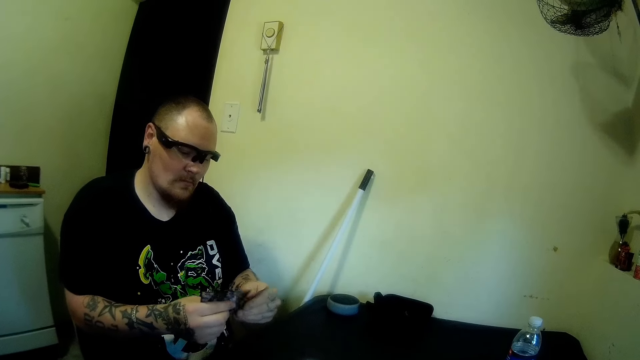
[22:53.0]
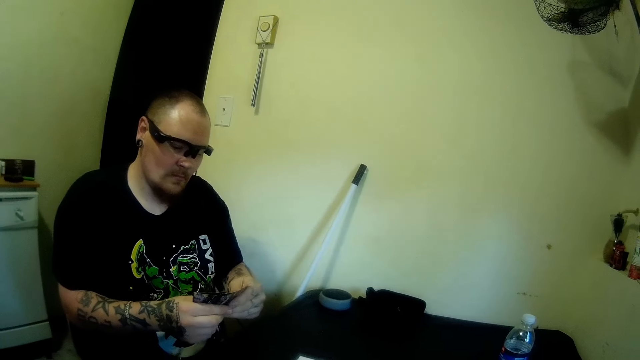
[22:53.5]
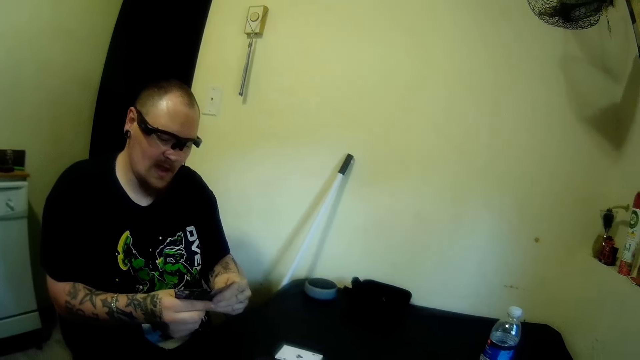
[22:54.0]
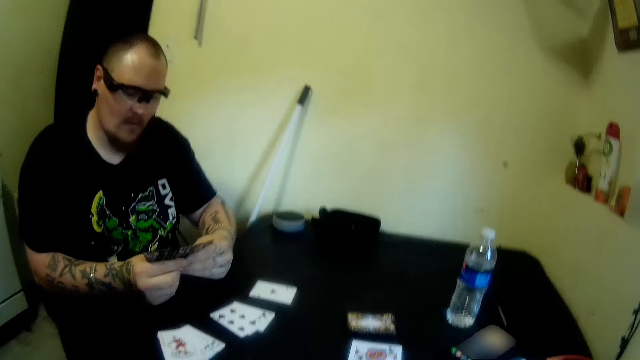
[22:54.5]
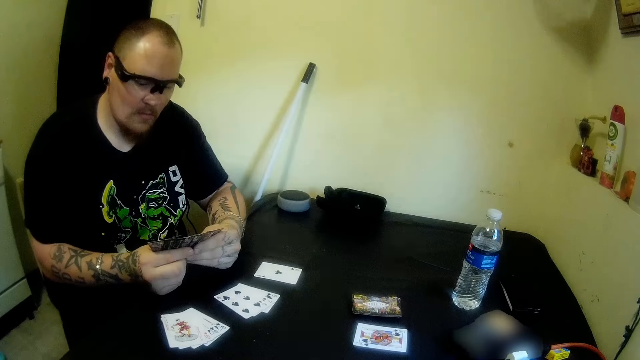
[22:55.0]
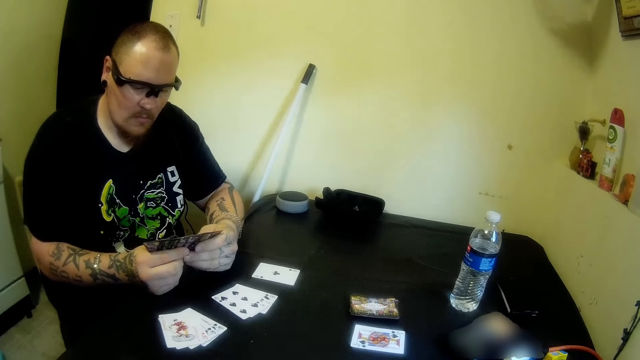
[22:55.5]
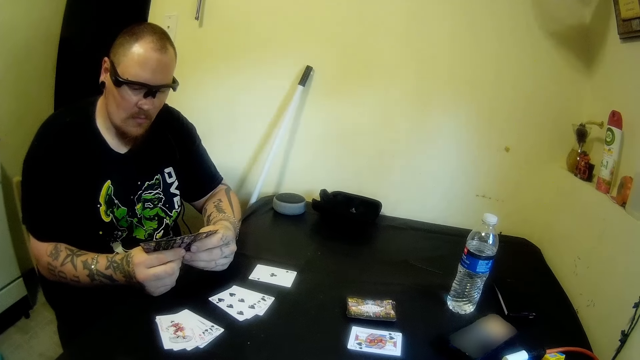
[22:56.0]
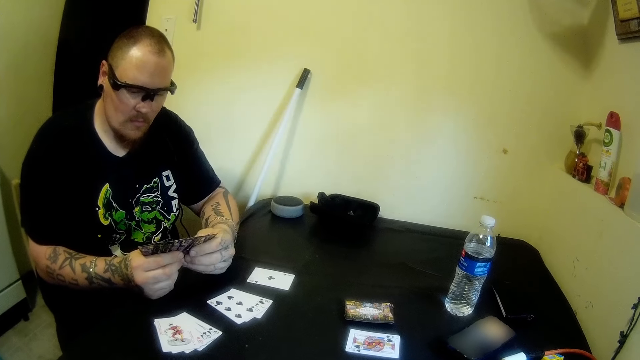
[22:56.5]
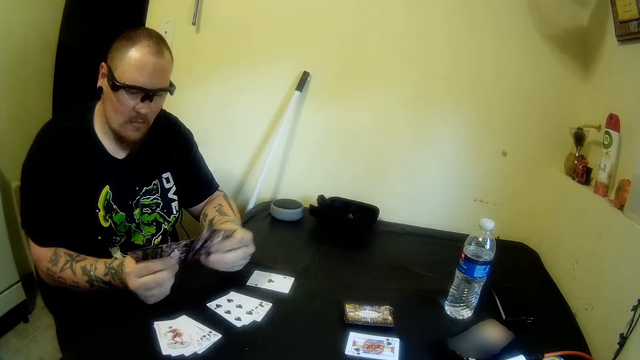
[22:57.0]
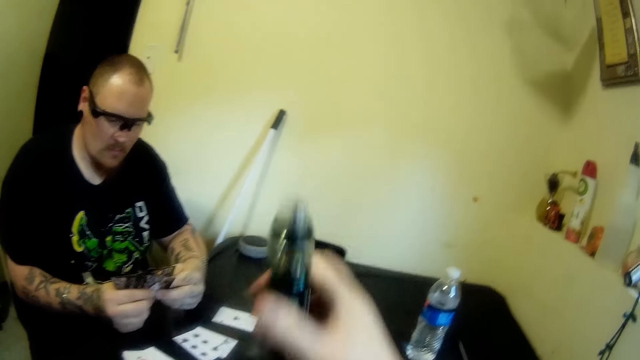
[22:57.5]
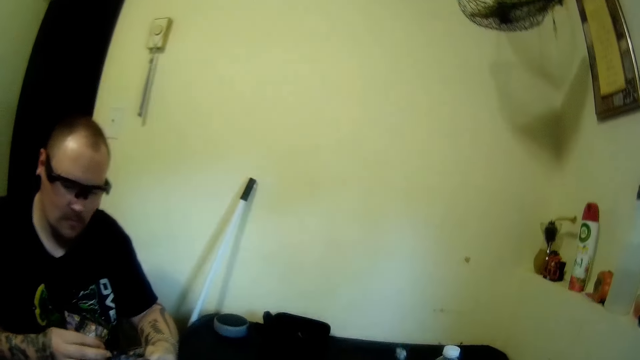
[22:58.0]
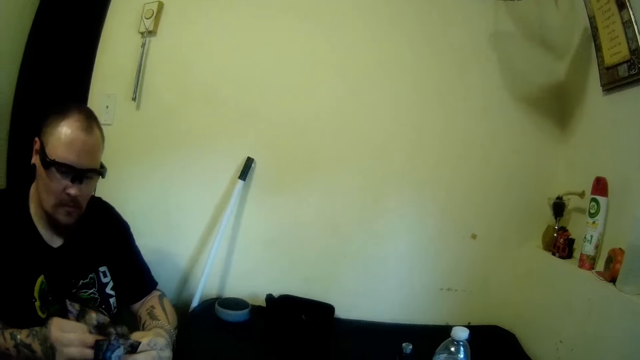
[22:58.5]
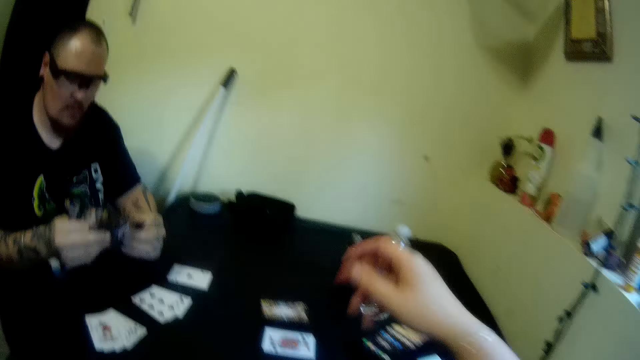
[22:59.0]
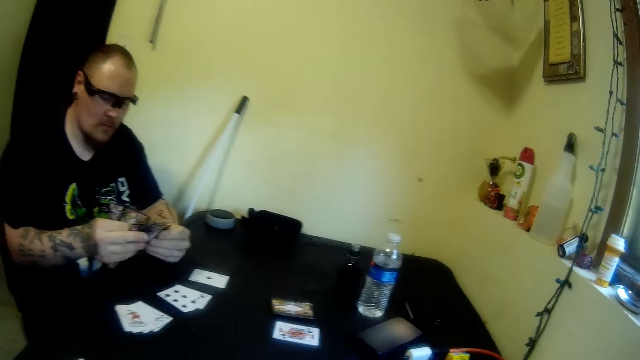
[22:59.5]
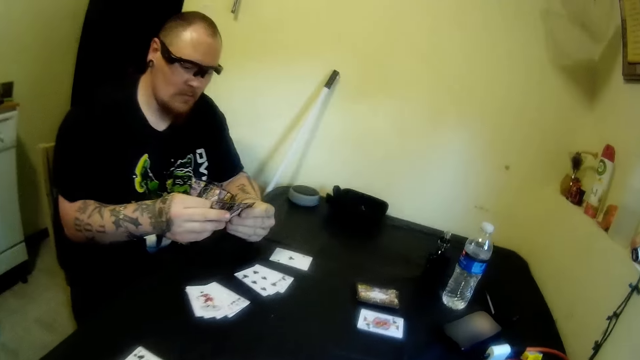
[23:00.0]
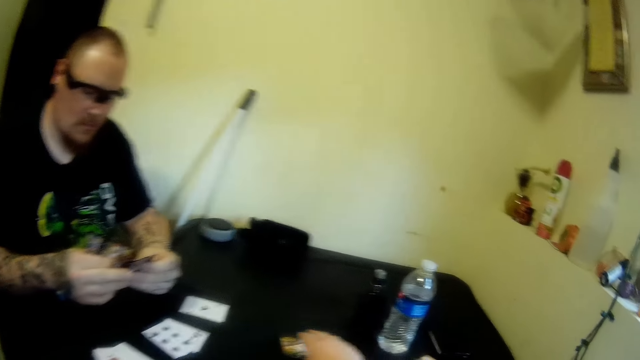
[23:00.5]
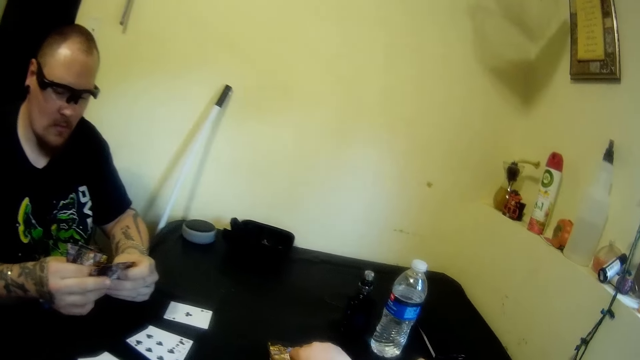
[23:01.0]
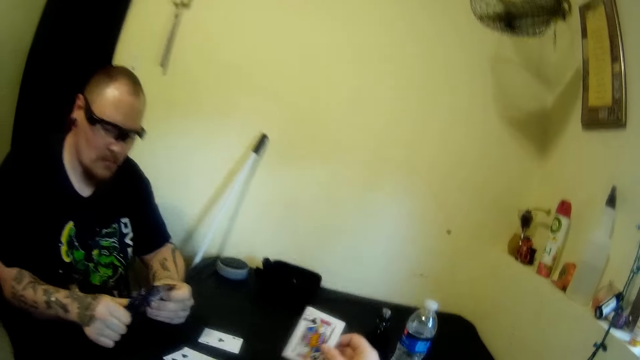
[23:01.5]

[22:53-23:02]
The man arranges his cards. The camera wearer looks at the cards on the table. She places the vape pen on the table. The man arranges his cards. The camera wearer picks up a card on the table, from the others.

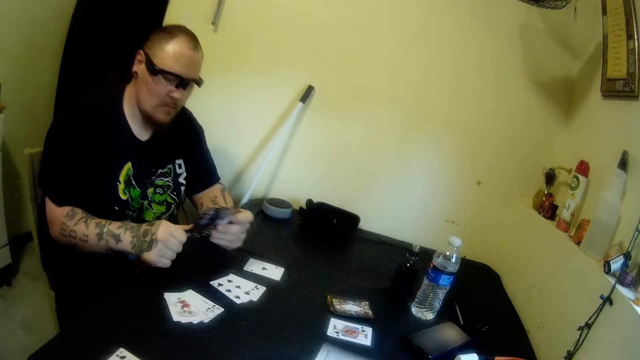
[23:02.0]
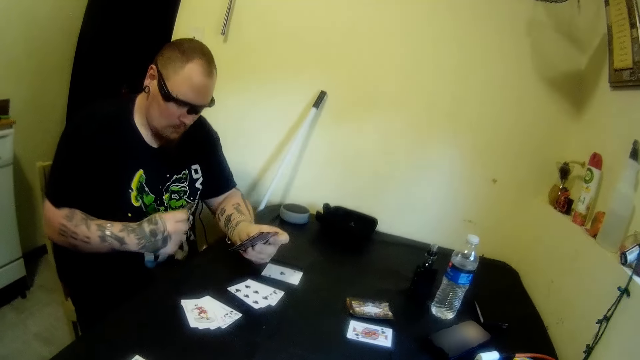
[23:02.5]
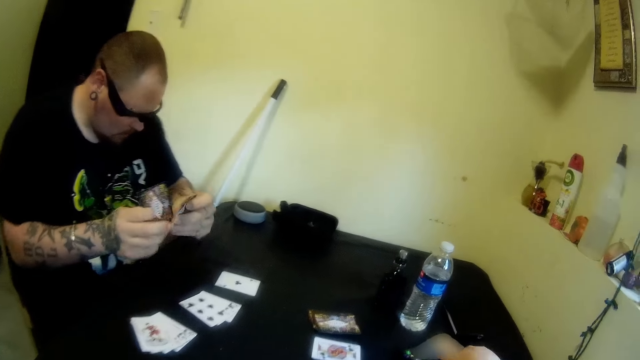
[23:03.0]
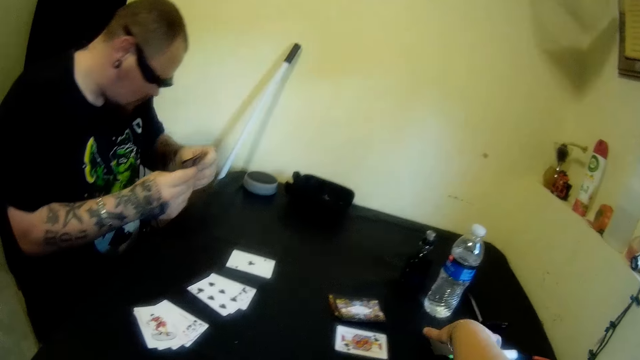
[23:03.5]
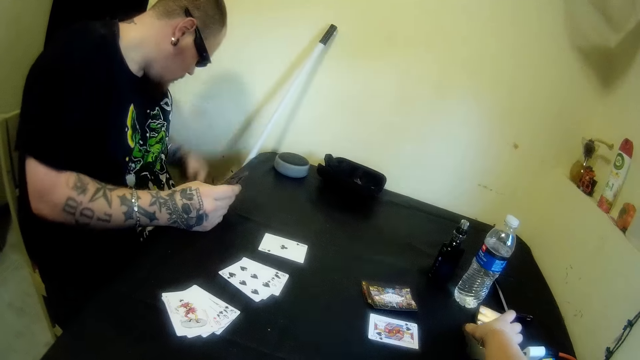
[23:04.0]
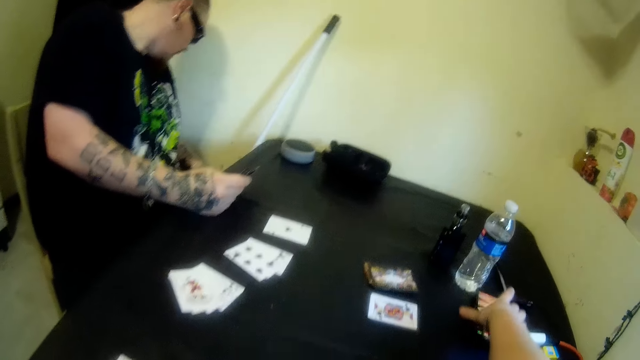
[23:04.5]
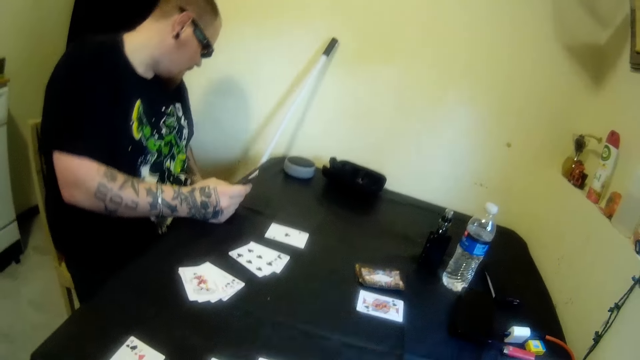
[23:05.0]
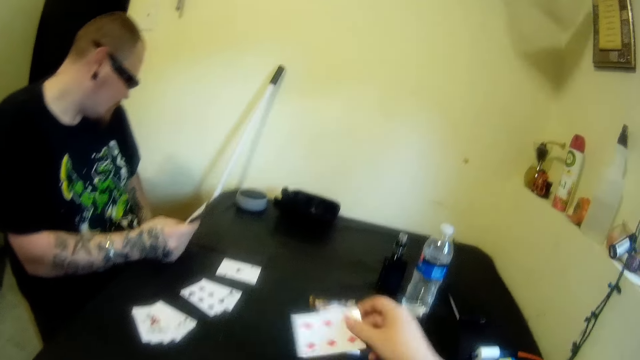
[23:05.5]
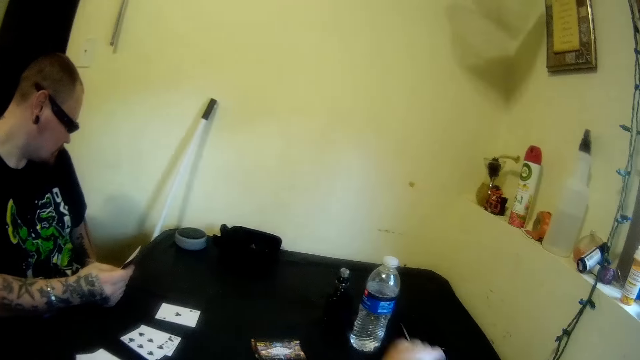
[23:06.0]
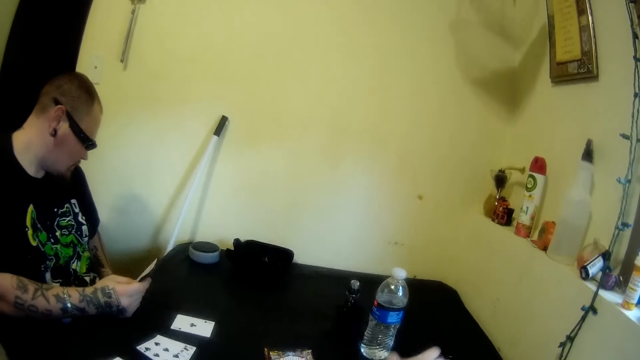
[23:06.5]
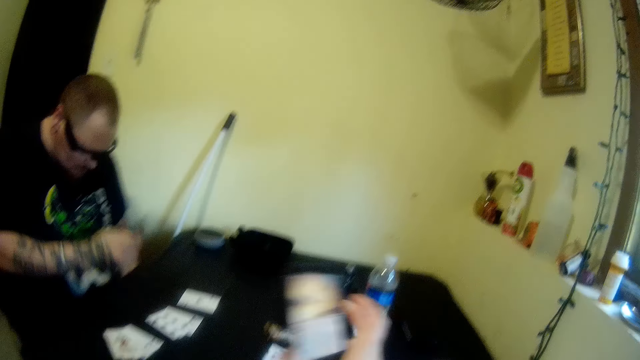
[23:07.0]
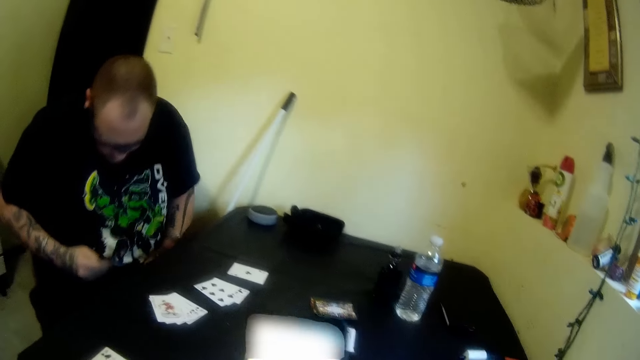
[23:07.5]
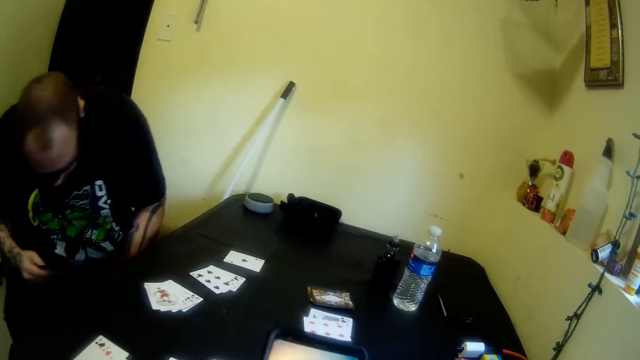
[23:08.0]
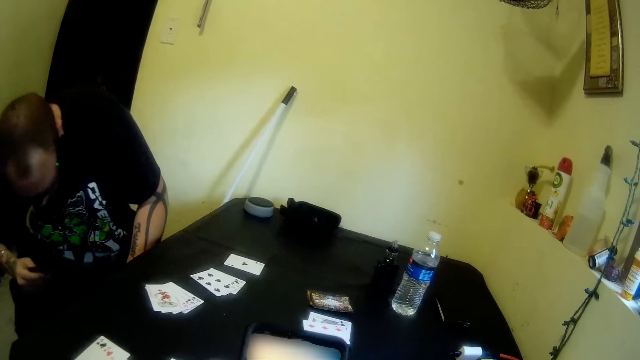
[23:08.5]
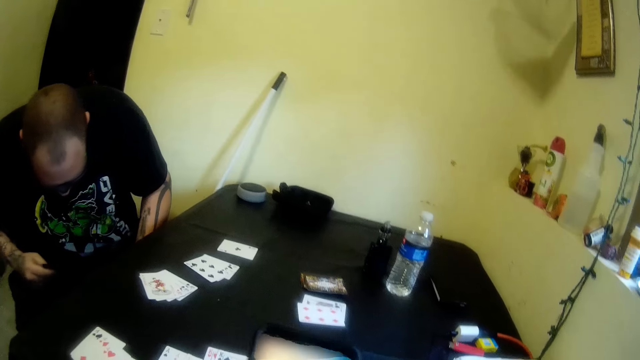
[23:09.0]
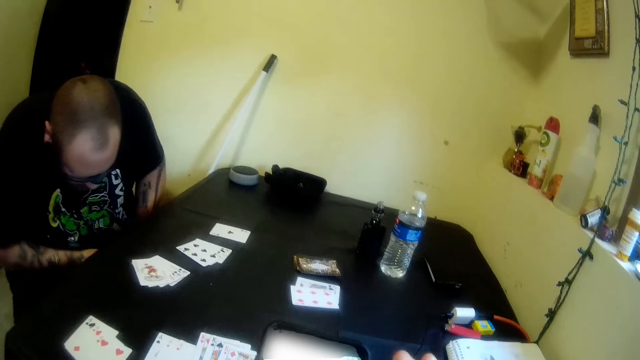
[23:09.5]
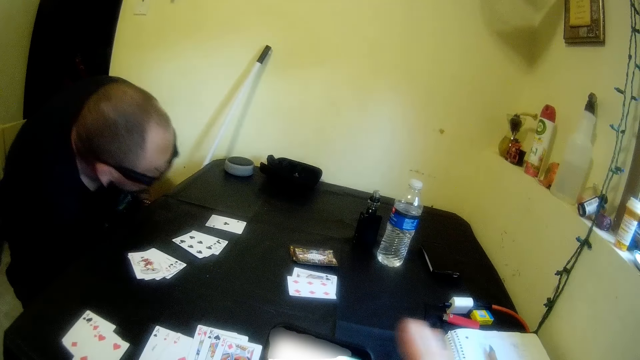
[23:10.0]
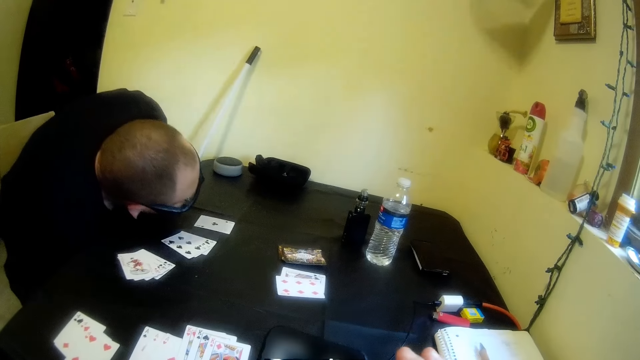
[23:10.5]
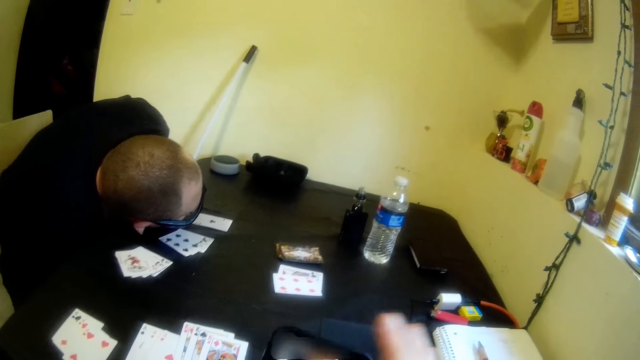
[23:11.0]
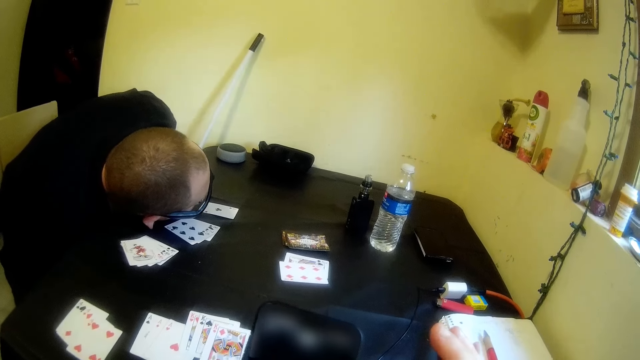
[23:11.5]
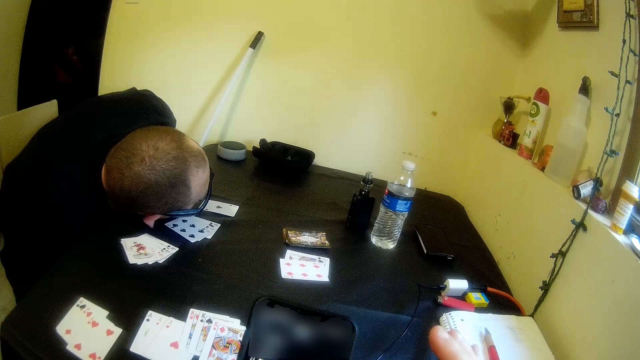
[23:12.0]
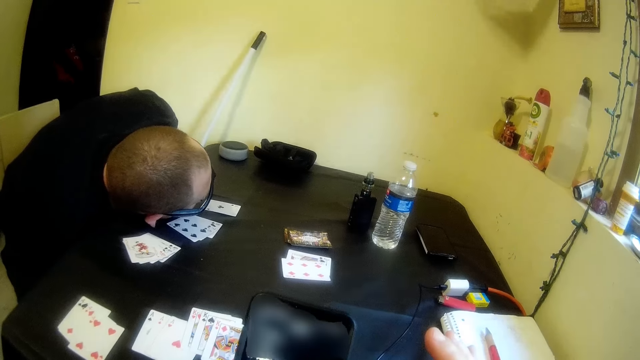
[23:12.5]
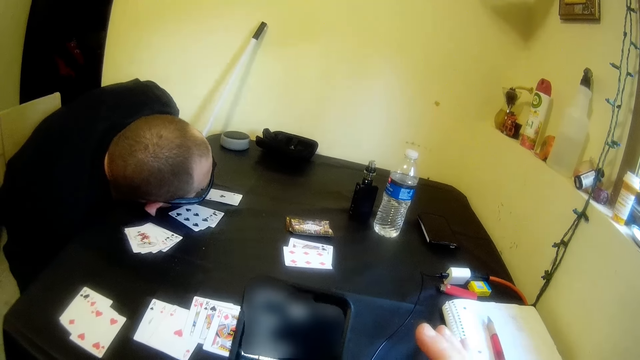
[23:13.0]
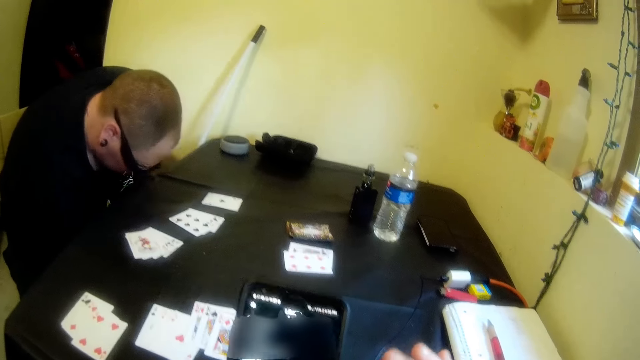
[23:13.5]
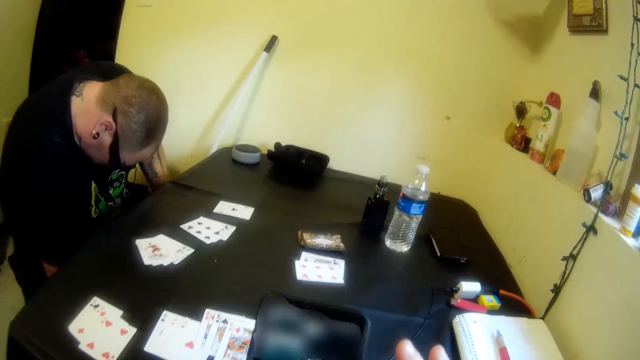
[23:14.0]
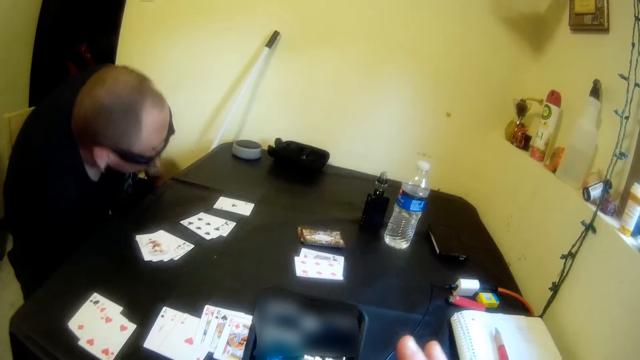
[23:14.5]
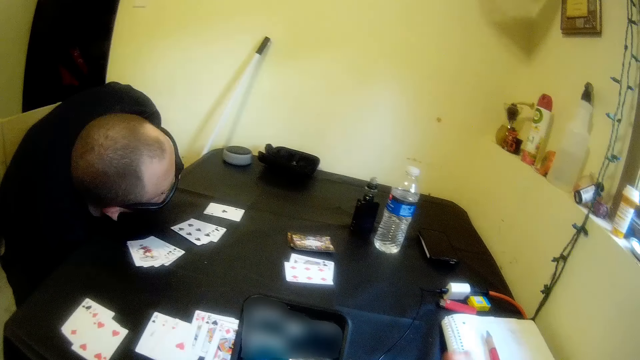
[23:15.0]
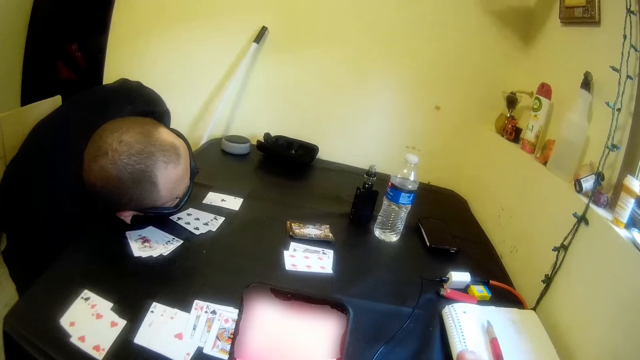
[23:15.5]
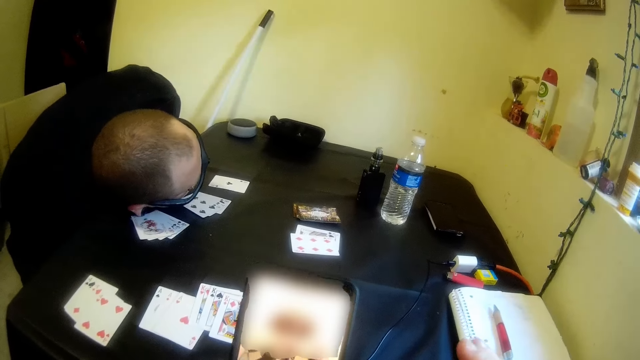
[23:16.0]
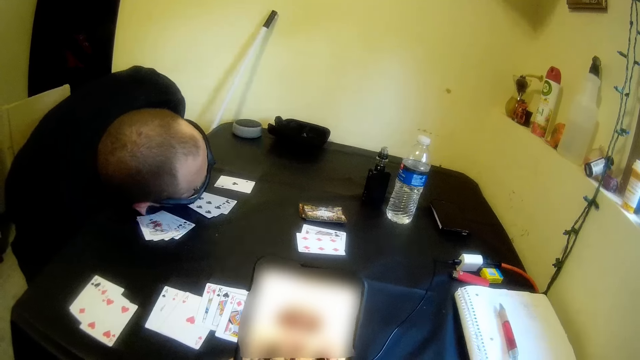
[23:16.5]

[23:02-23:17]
The camera wearer looks at the card. A man drops a card. The camera wearer presses a phone on the table. The man puts the cards together and searches for the card. The camera wearer drops a card on the table. They pick up the phone on the table. The man picks up a card on the floor. The camera wearer presses the phone. The man searches for the card. The camera wearer operates the phone.
